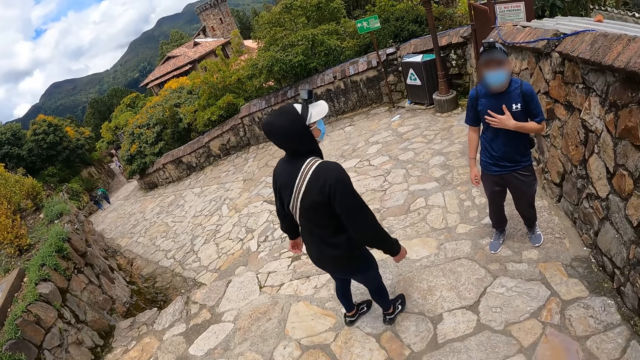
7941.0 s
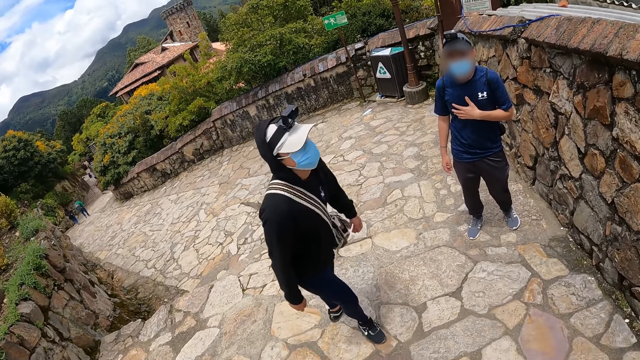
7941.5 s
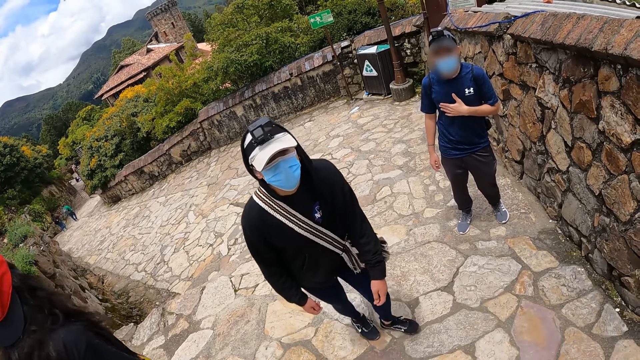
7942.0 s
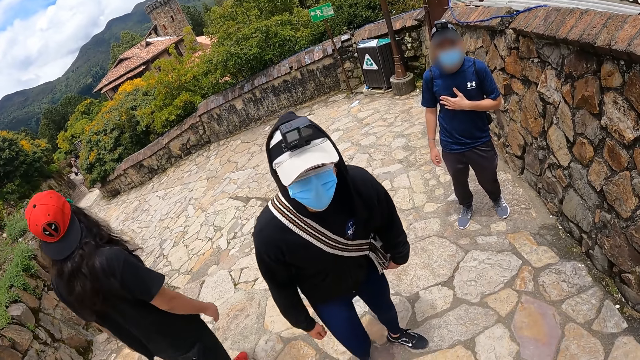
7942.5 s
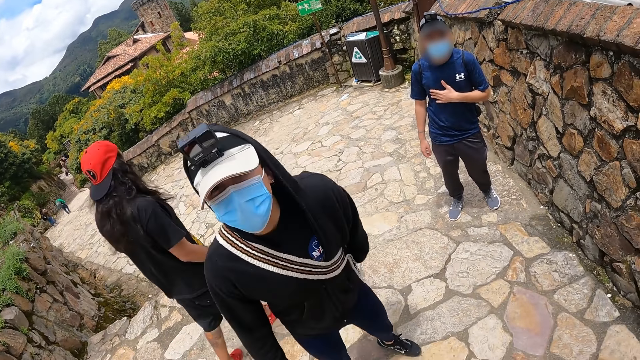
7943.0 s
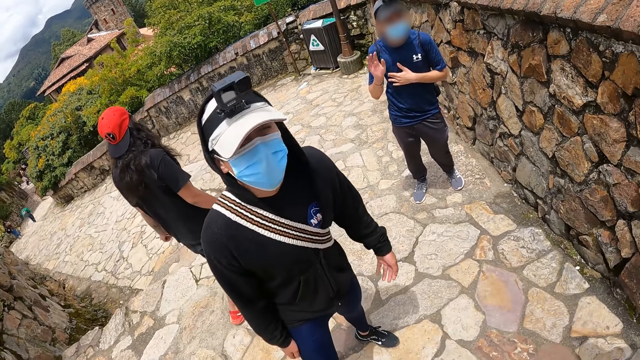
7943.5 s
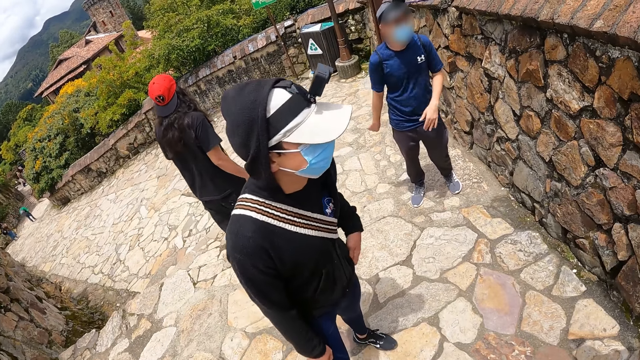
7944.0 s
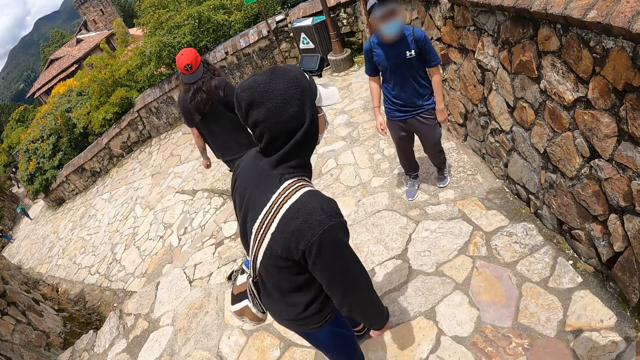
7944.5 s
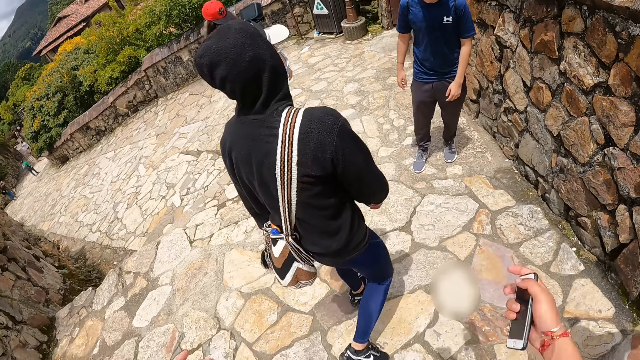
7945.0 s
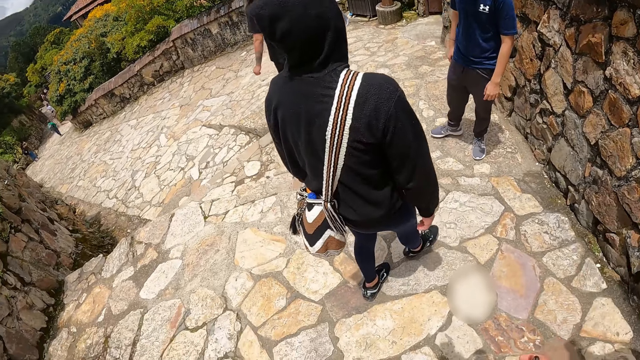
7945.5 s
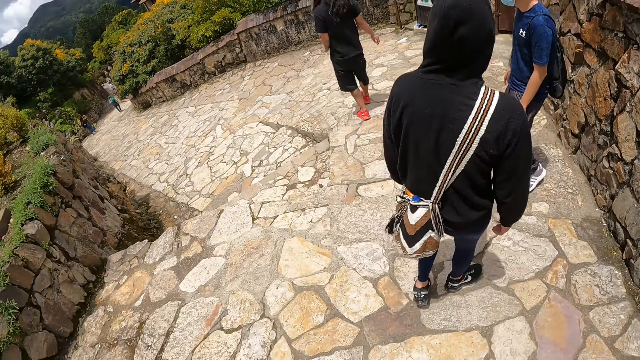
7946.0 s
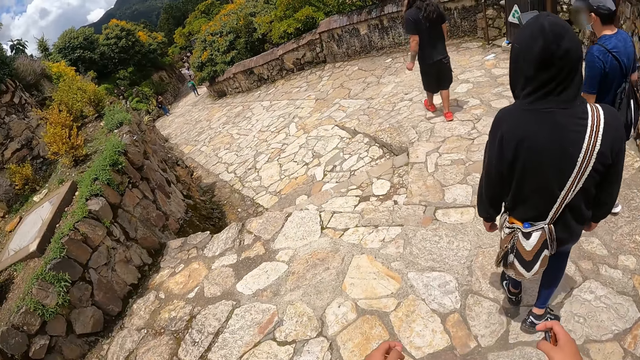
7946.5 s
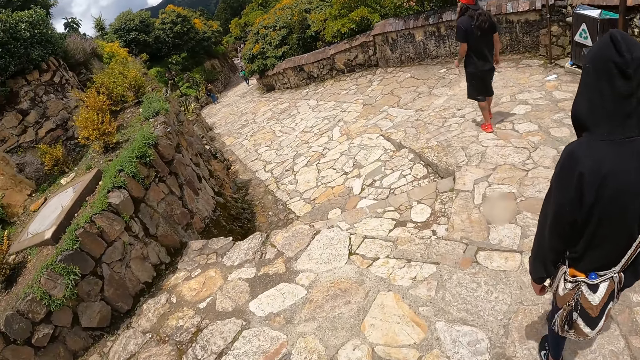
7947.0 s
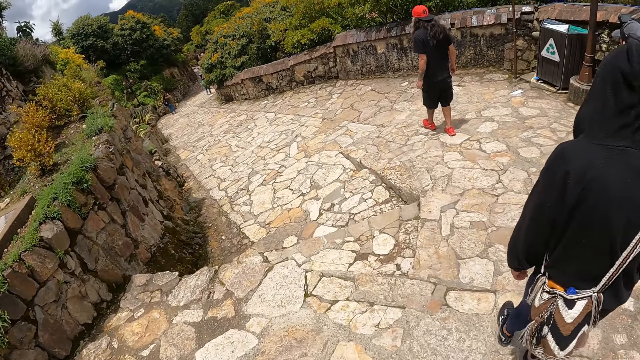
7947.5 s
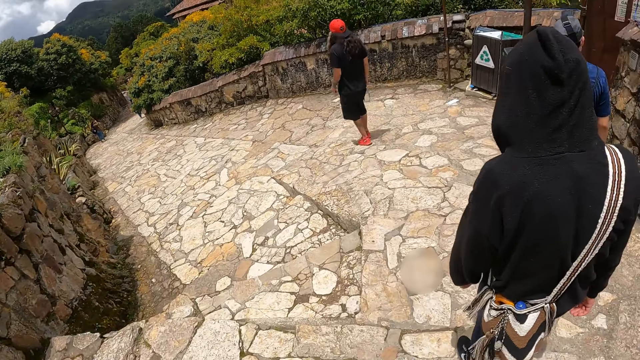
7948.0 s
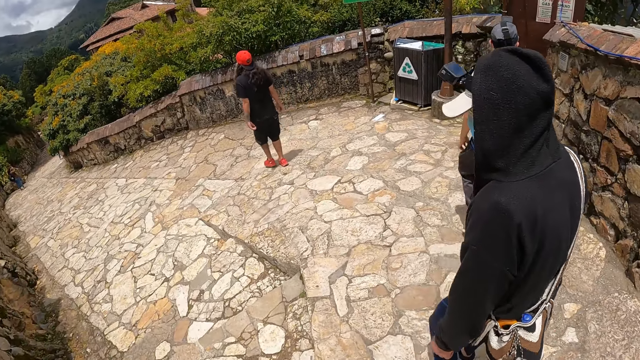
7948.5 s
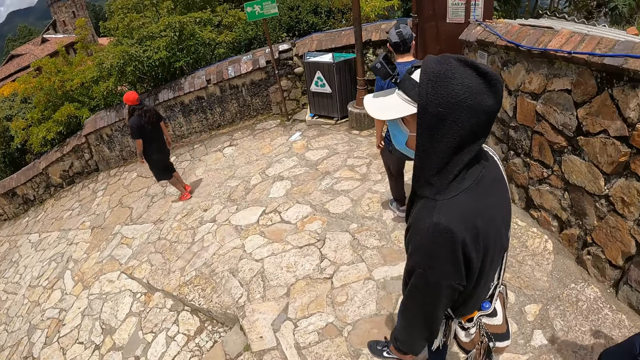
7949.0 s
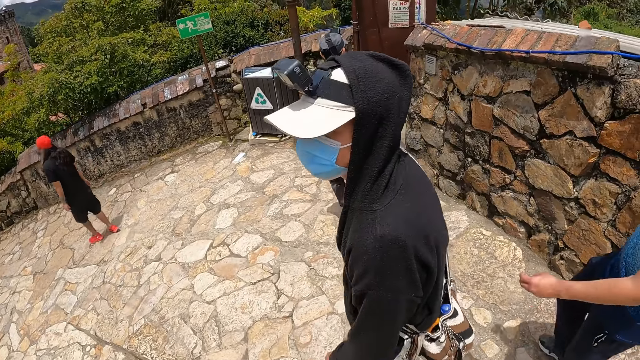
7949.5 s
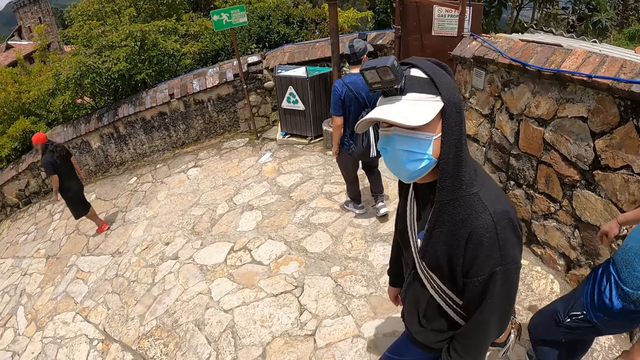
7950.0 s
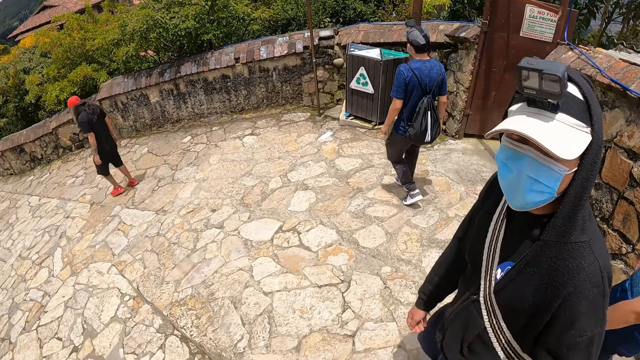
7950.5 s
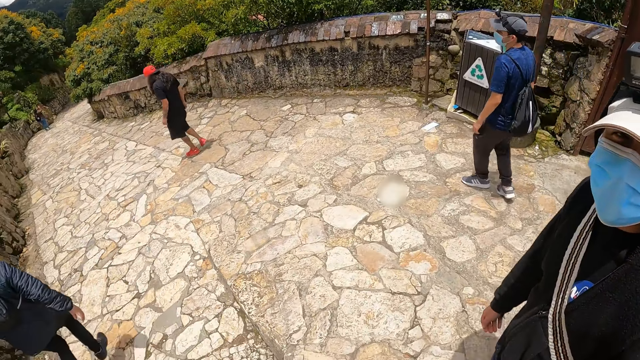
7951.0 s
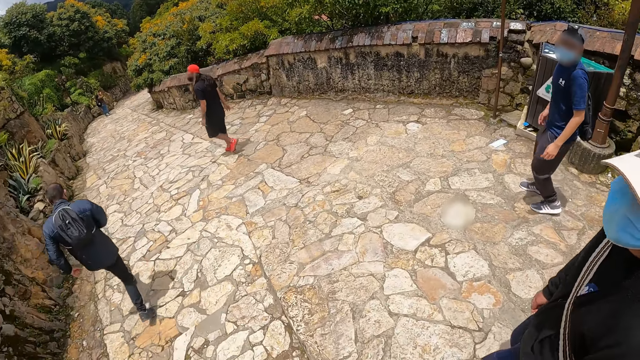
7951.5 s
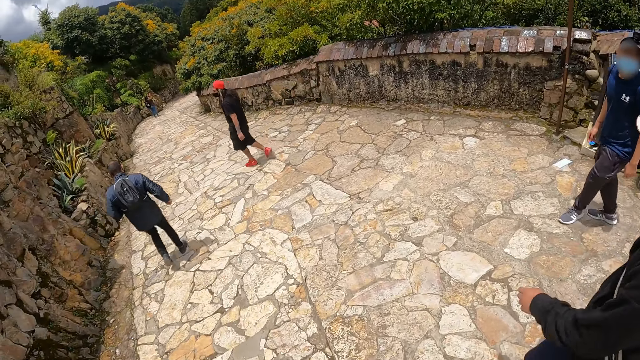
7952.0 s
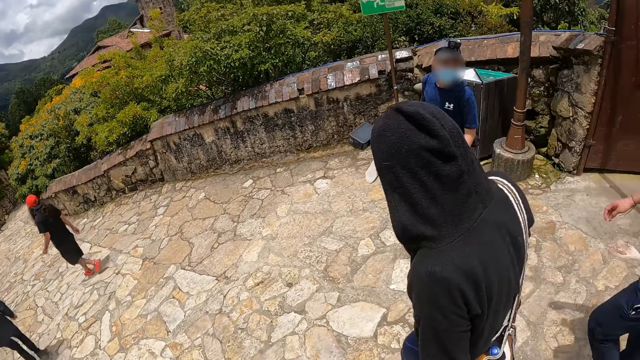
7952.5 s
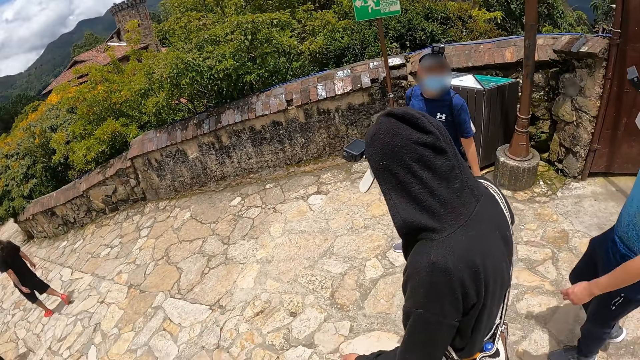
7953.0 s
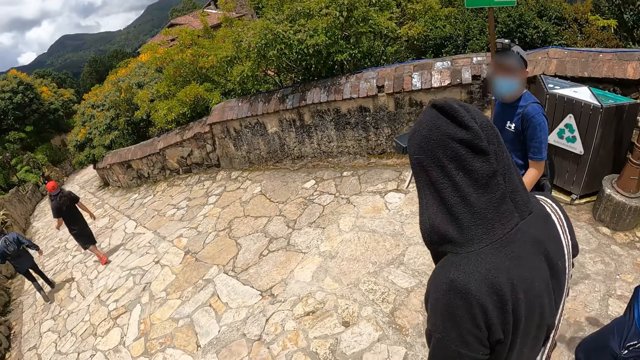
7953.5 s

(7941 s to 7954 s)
The camera wearer stands on the pavement. He holds the phone with his right hand. He walks on the pathway with the men.

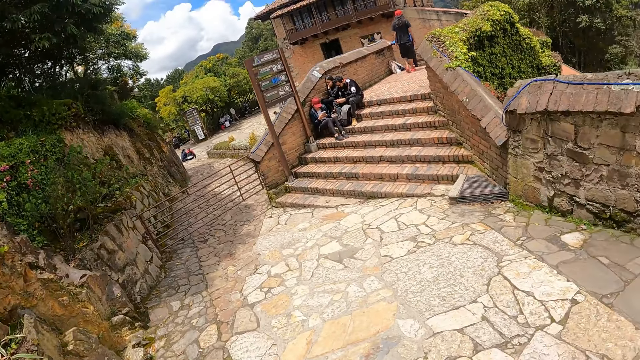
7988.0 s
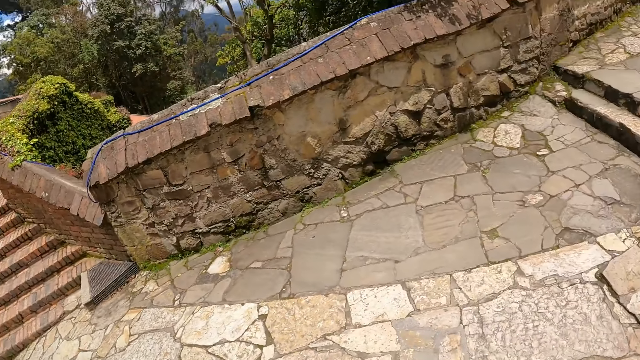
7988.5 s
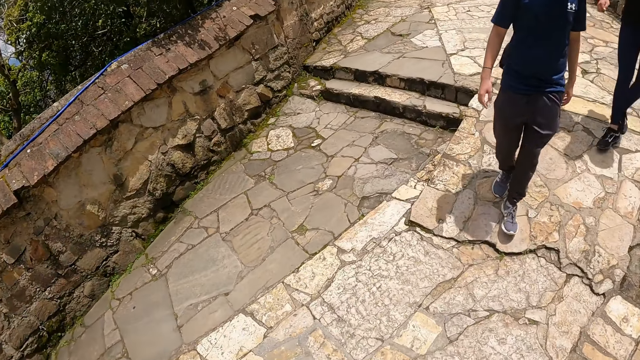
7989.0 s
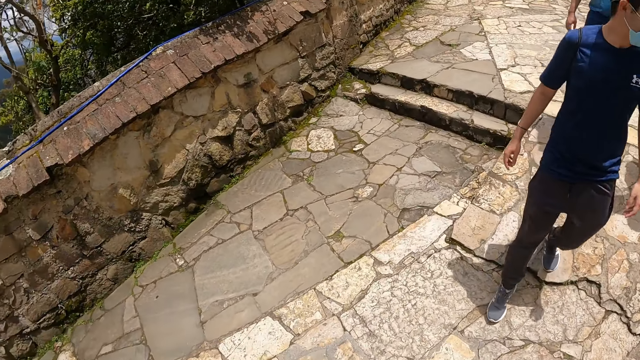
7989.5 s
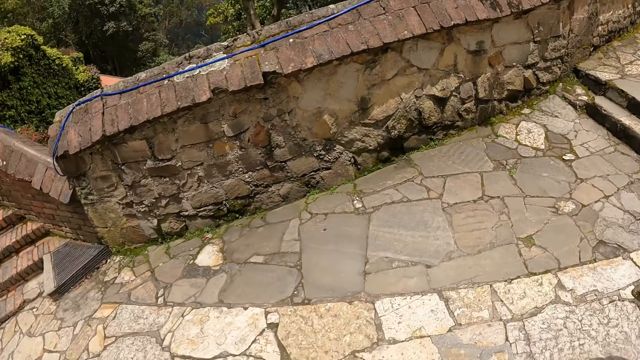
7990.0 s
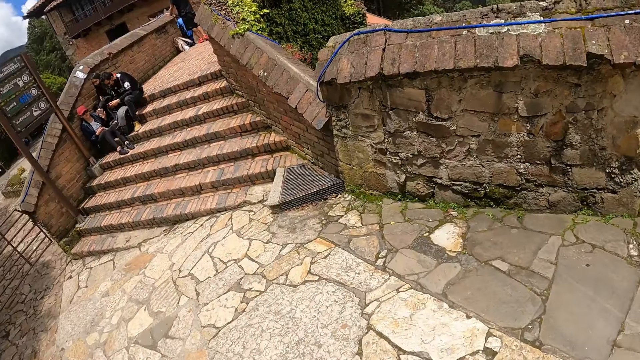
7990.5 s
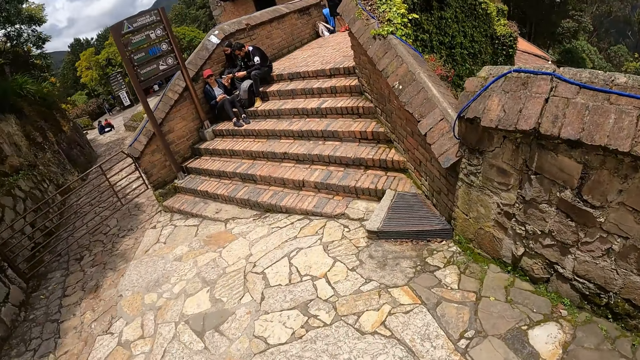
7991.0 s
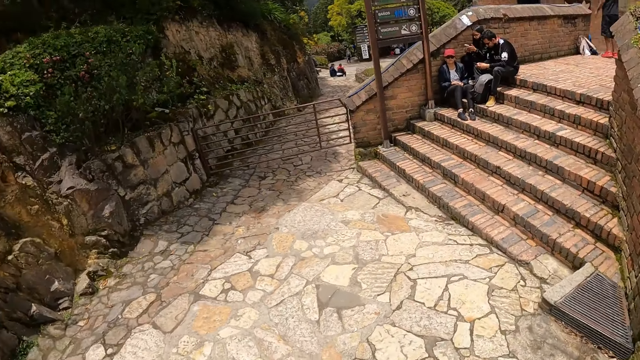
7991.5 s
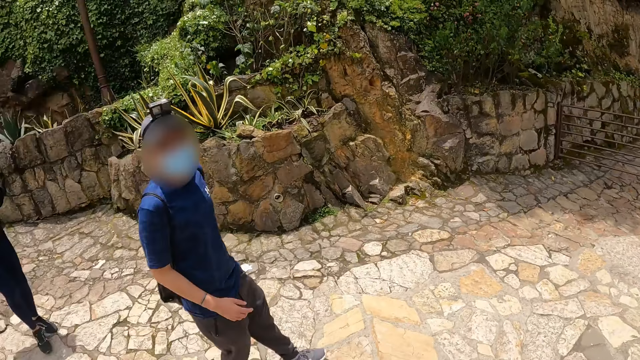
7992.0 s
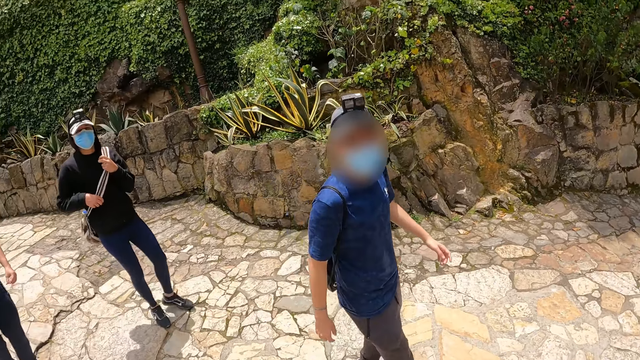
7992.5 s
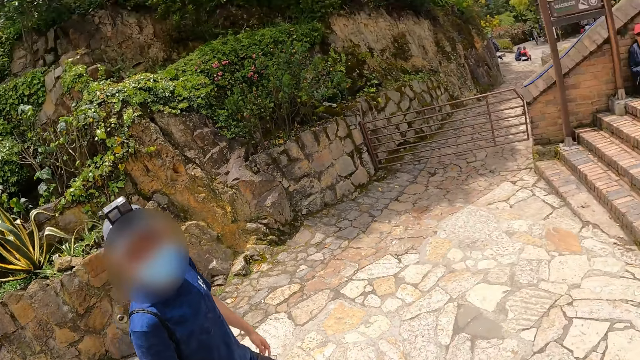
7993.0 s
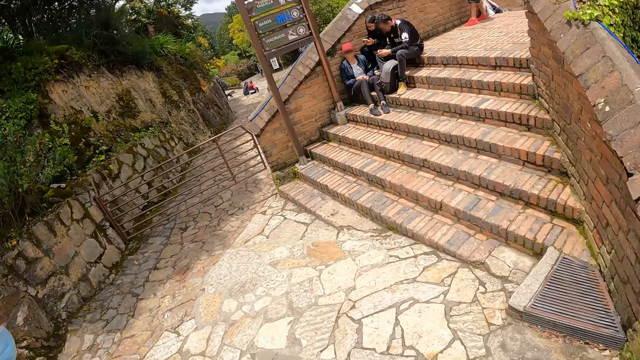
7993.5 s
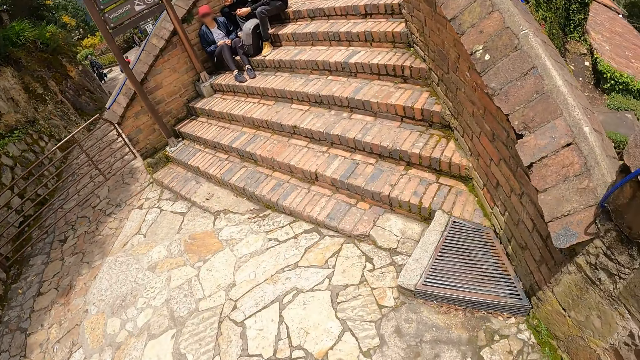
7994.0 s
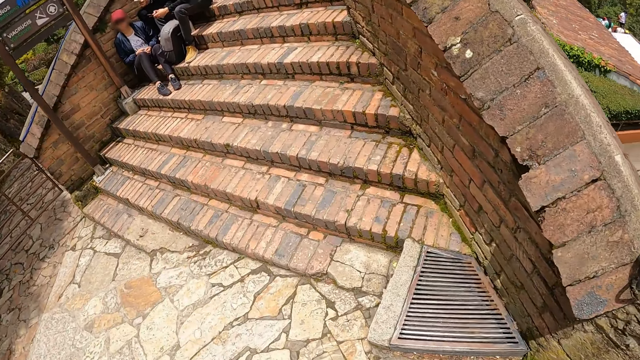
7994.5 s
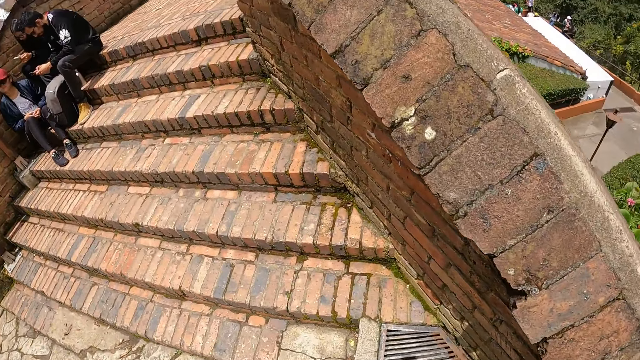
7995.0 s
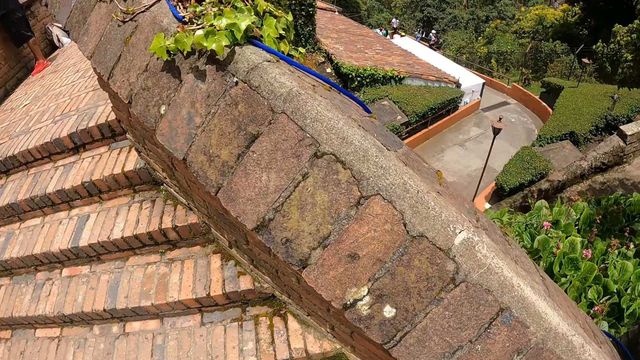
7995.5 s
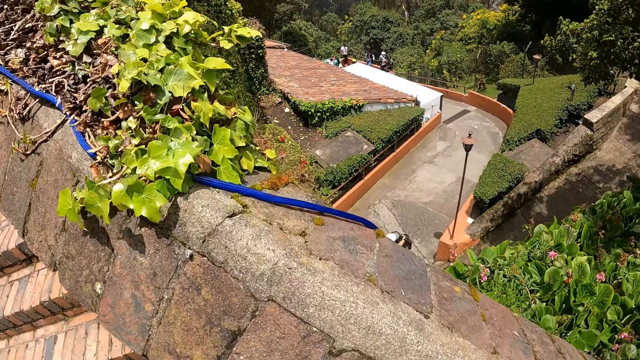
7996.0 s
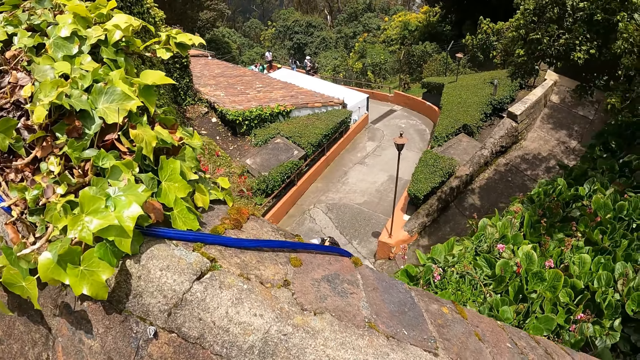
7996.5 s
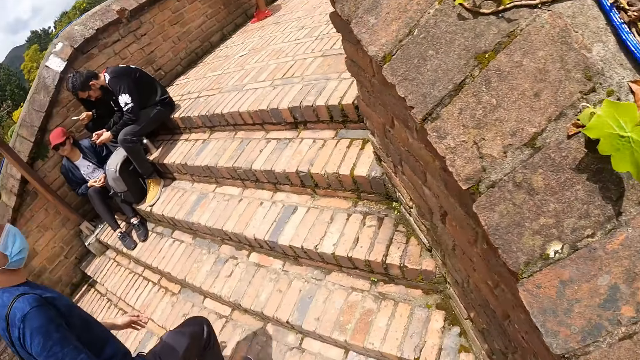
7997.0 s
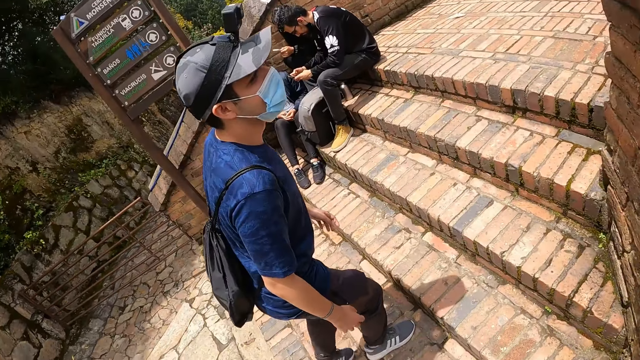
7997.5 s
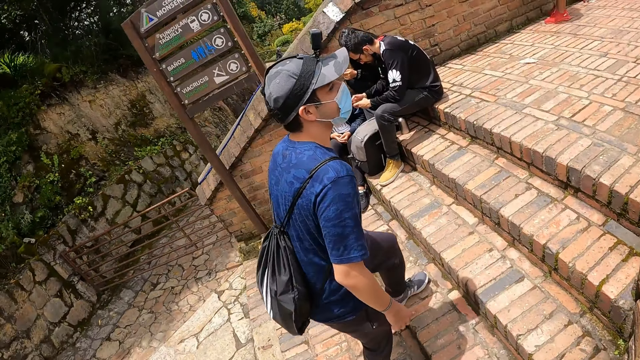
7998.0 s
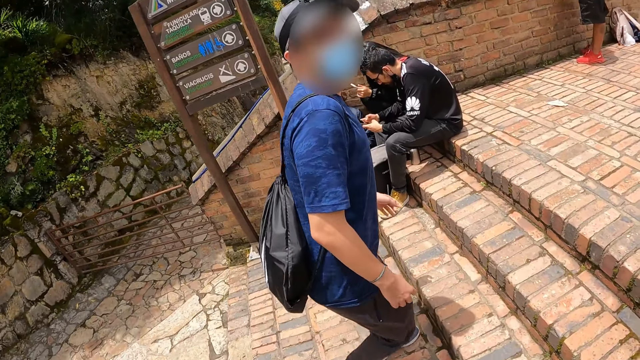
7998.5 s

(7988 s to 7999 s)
The camera wearer looks around. They climb a pavement staircase with a man.
